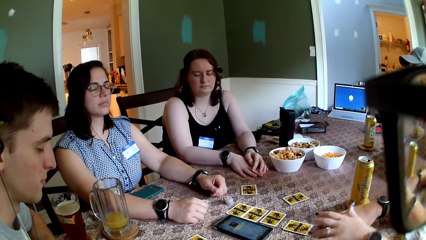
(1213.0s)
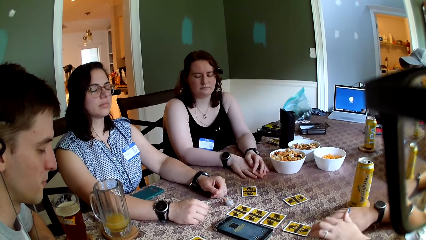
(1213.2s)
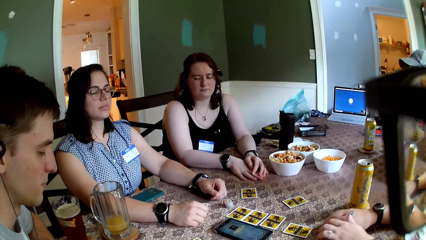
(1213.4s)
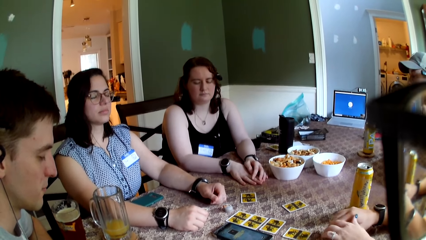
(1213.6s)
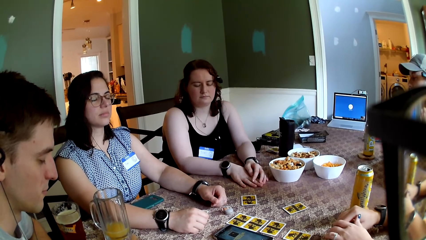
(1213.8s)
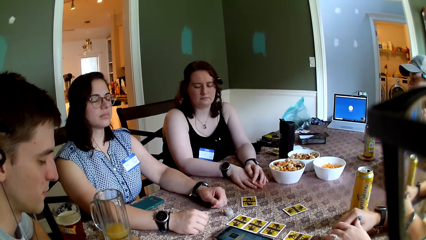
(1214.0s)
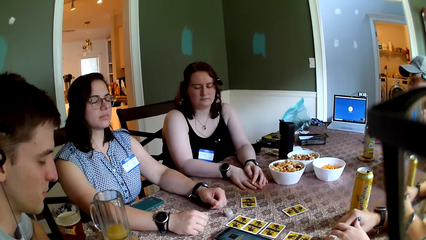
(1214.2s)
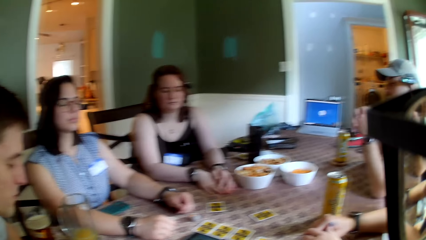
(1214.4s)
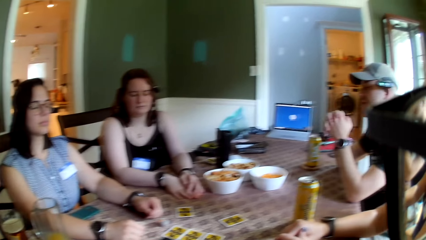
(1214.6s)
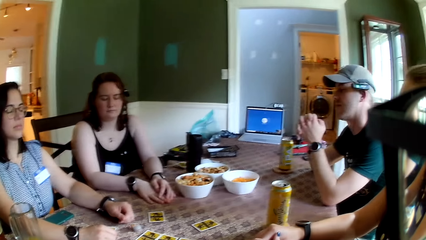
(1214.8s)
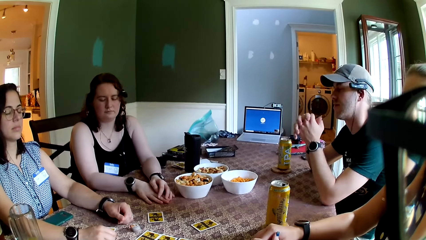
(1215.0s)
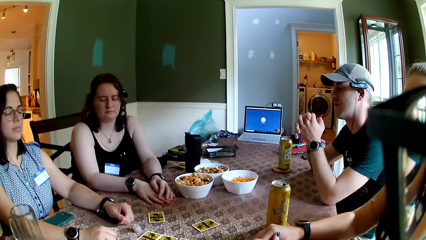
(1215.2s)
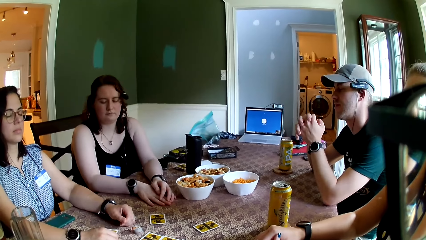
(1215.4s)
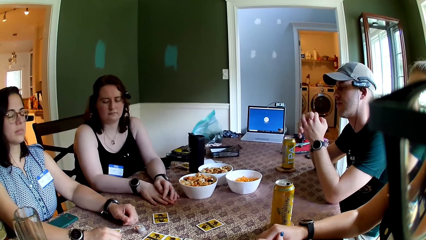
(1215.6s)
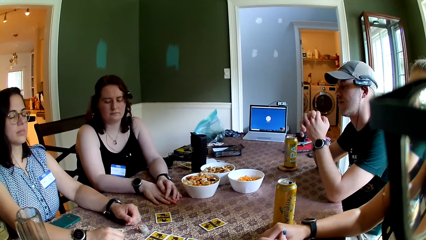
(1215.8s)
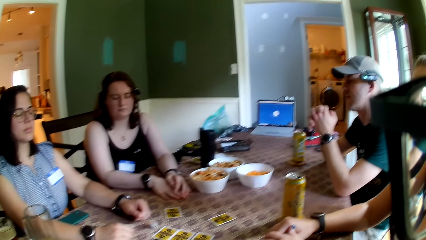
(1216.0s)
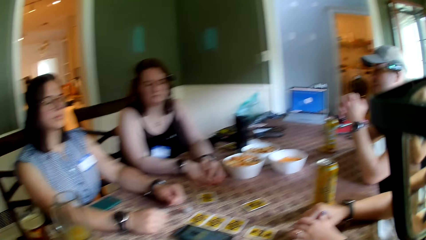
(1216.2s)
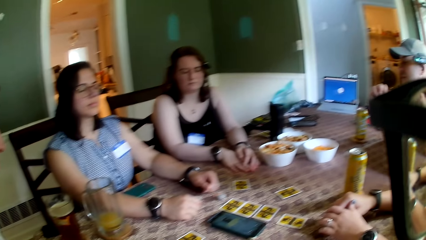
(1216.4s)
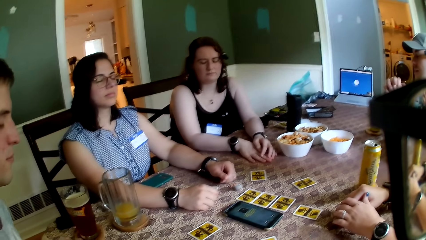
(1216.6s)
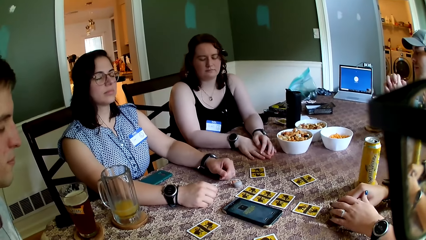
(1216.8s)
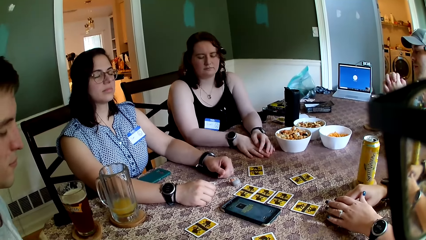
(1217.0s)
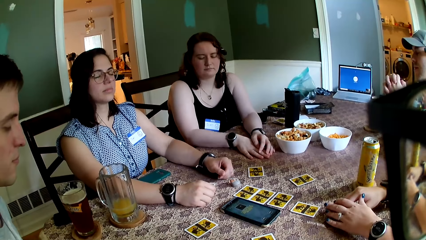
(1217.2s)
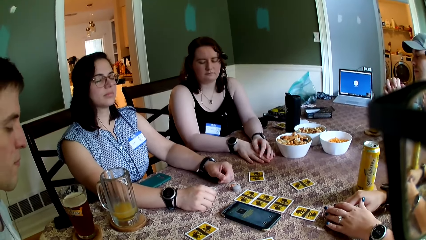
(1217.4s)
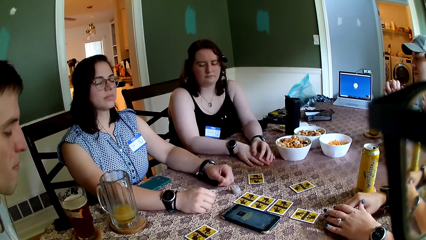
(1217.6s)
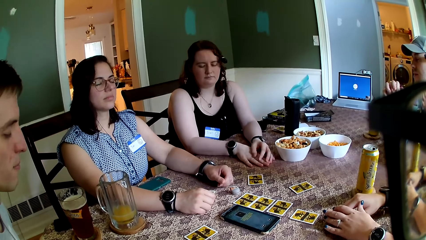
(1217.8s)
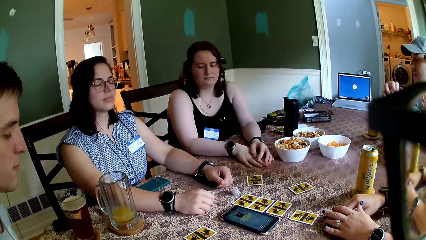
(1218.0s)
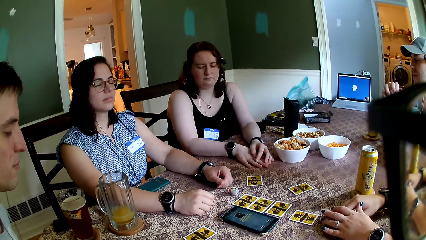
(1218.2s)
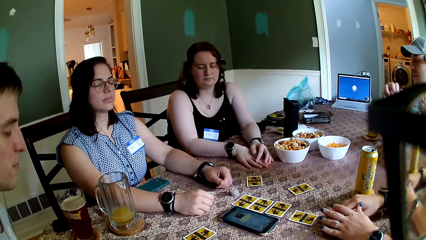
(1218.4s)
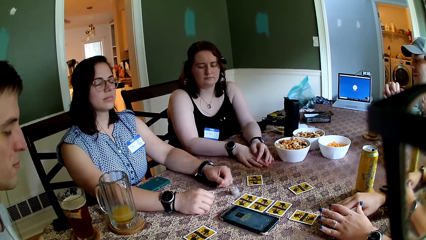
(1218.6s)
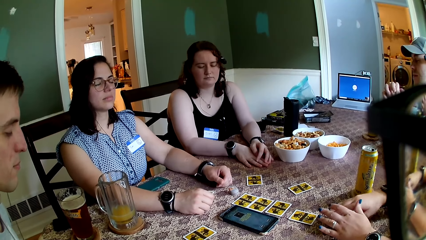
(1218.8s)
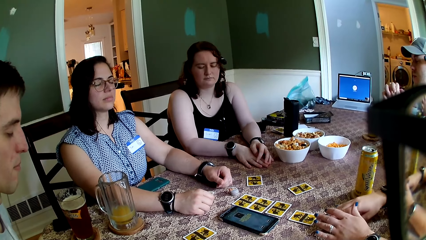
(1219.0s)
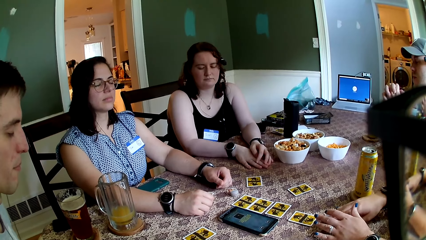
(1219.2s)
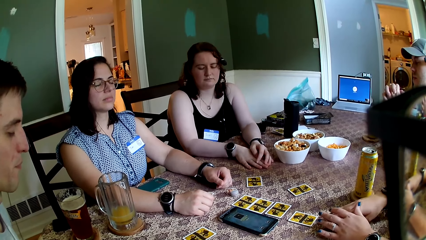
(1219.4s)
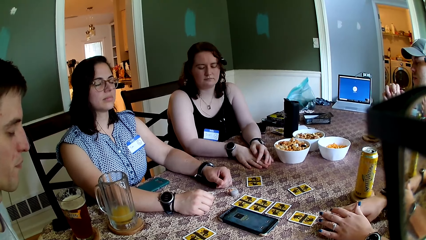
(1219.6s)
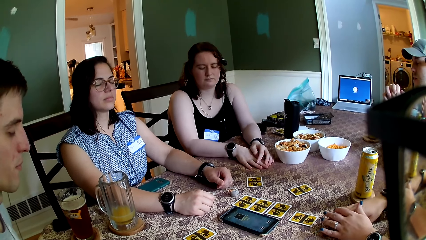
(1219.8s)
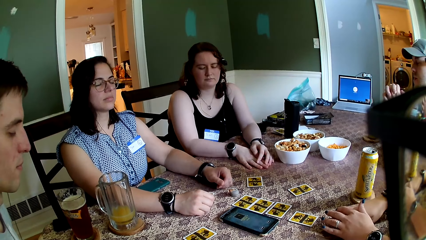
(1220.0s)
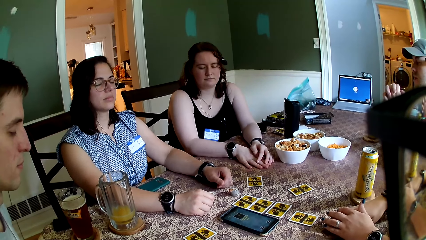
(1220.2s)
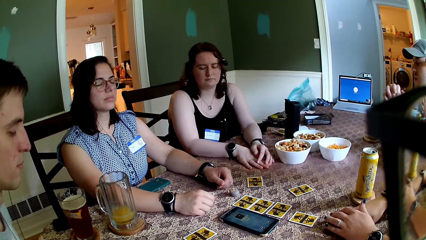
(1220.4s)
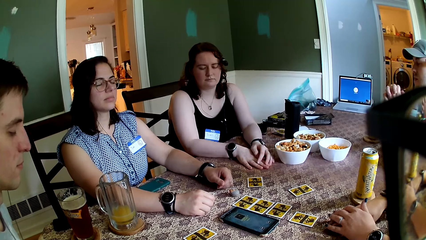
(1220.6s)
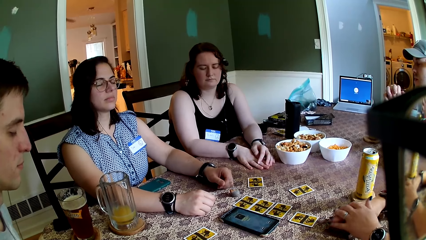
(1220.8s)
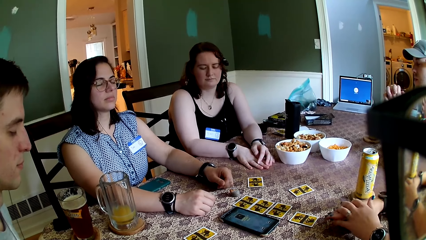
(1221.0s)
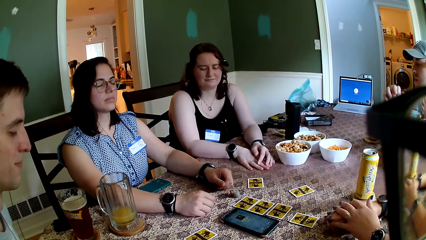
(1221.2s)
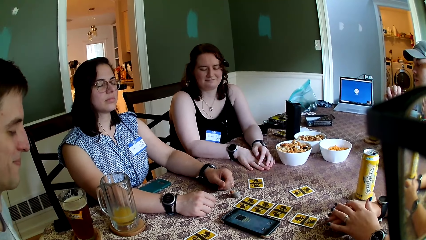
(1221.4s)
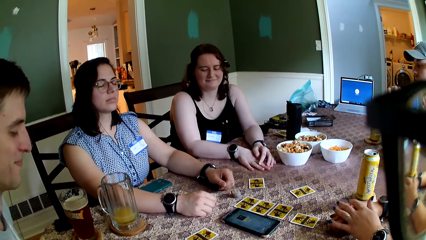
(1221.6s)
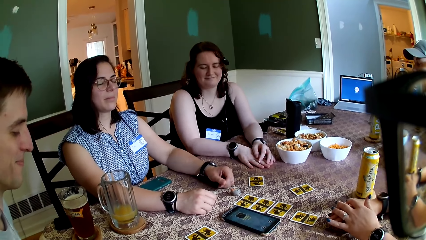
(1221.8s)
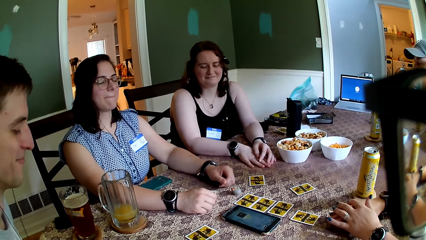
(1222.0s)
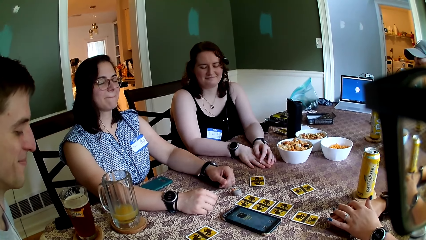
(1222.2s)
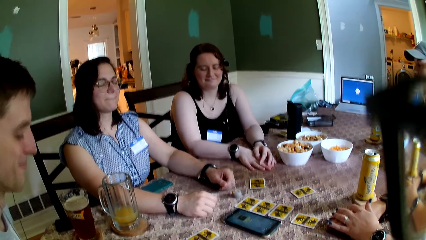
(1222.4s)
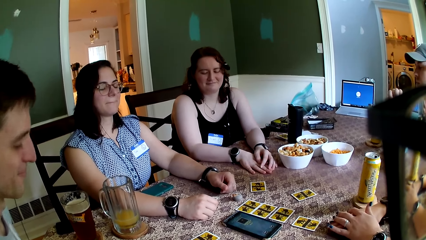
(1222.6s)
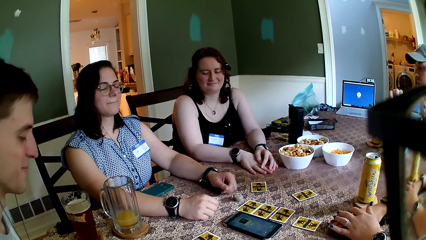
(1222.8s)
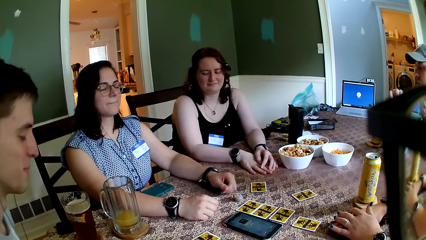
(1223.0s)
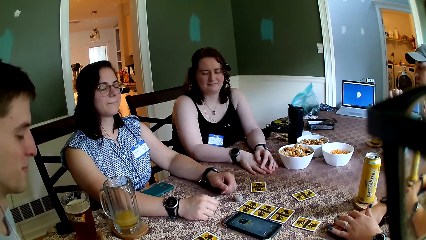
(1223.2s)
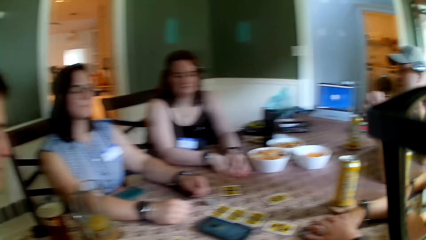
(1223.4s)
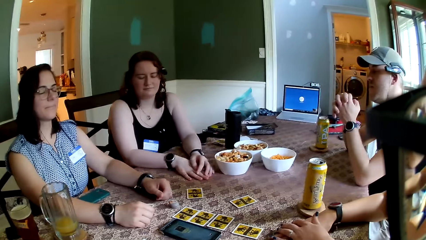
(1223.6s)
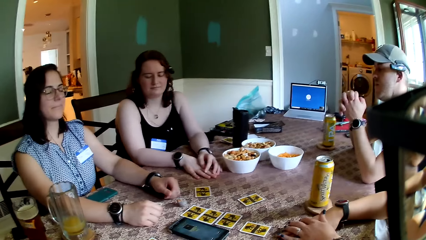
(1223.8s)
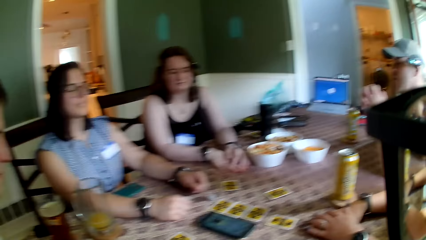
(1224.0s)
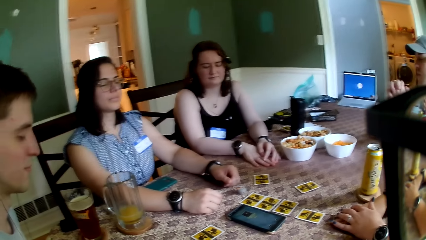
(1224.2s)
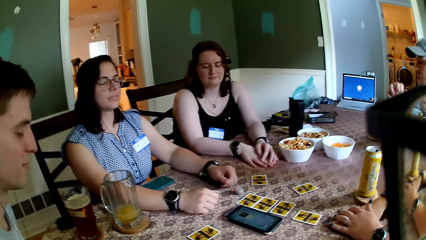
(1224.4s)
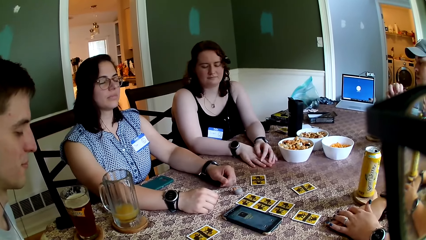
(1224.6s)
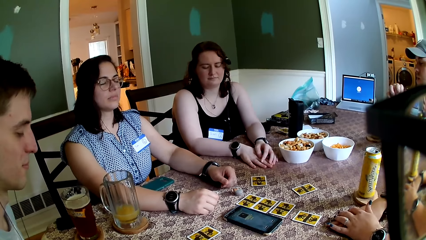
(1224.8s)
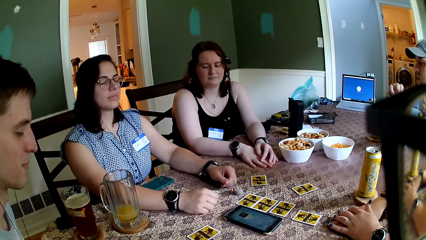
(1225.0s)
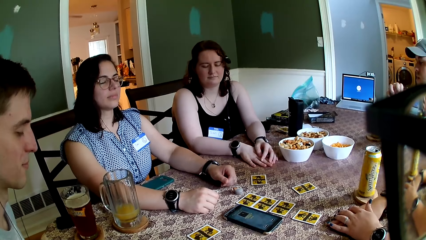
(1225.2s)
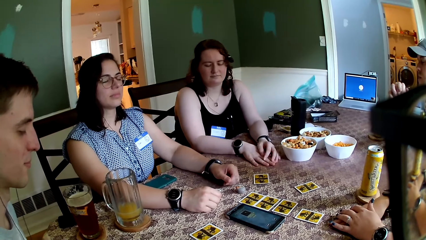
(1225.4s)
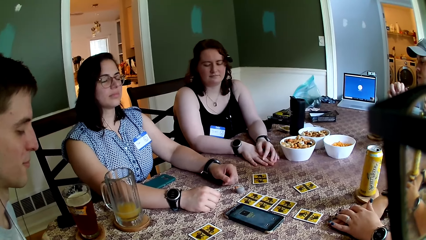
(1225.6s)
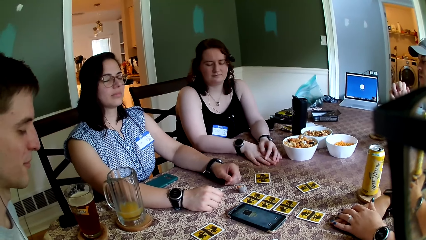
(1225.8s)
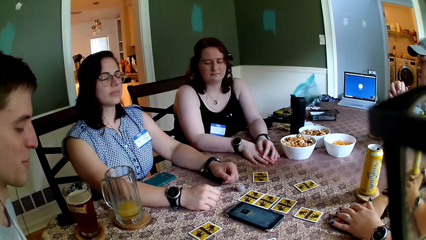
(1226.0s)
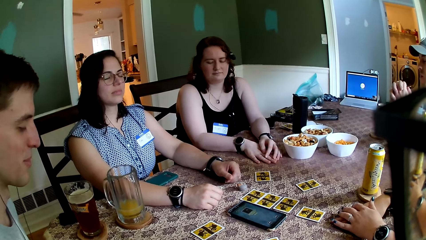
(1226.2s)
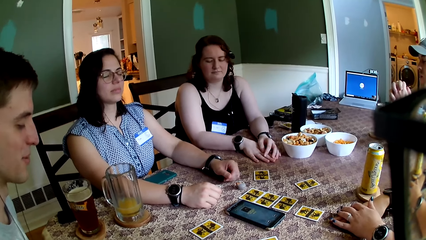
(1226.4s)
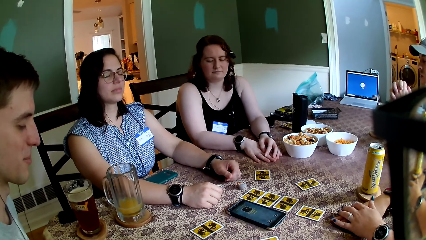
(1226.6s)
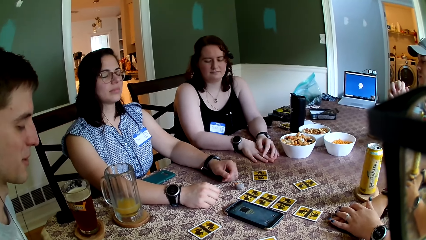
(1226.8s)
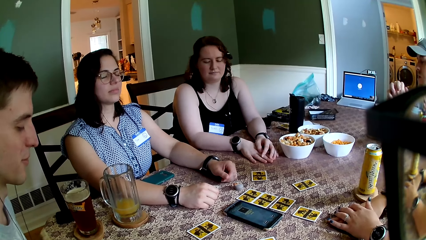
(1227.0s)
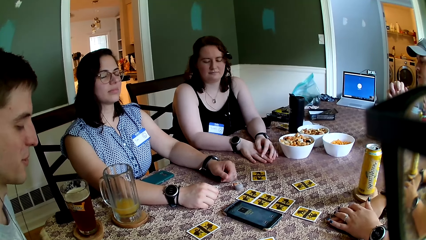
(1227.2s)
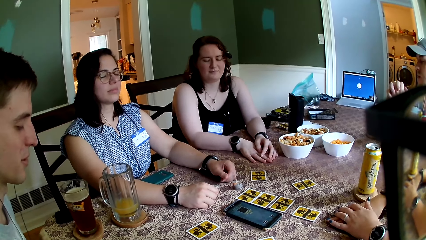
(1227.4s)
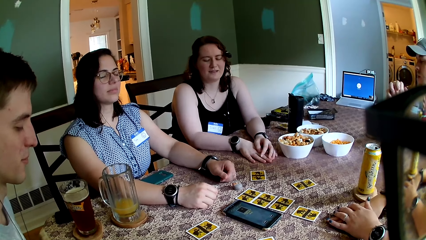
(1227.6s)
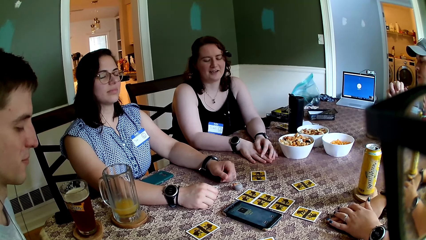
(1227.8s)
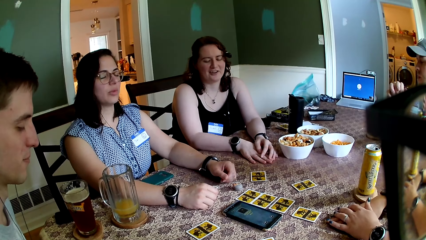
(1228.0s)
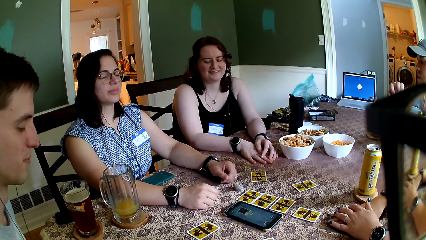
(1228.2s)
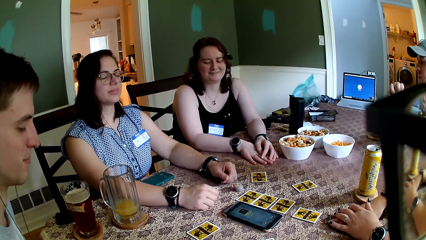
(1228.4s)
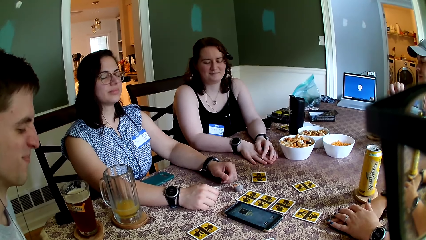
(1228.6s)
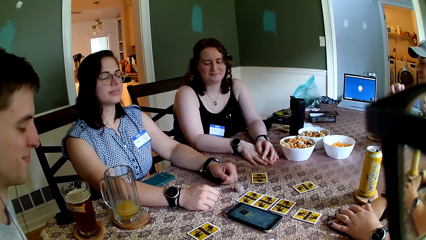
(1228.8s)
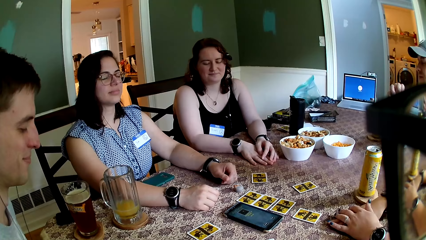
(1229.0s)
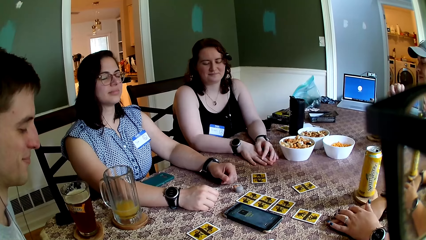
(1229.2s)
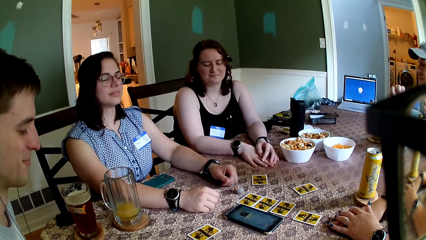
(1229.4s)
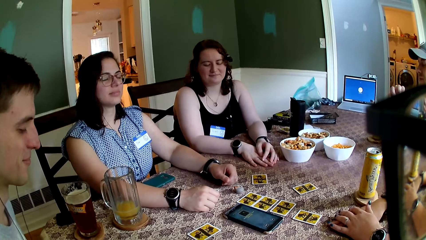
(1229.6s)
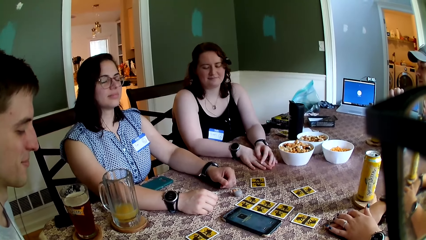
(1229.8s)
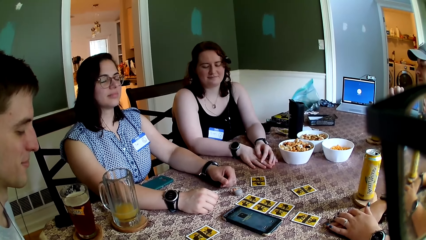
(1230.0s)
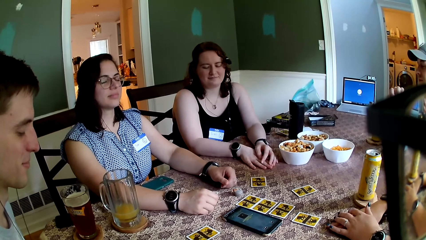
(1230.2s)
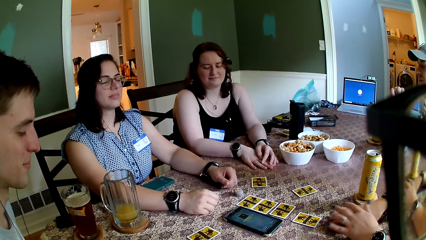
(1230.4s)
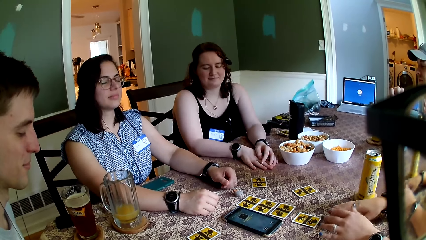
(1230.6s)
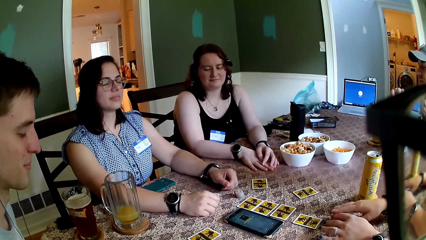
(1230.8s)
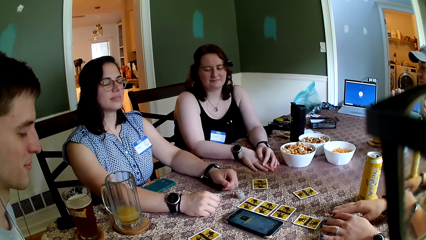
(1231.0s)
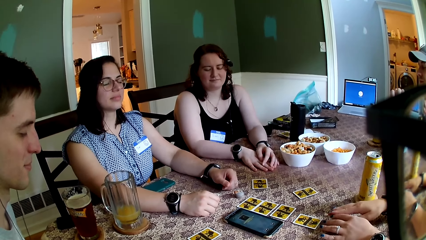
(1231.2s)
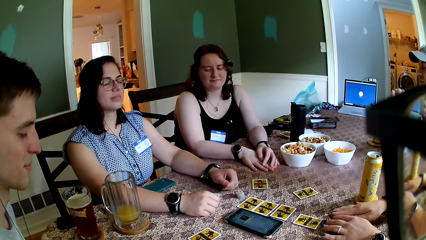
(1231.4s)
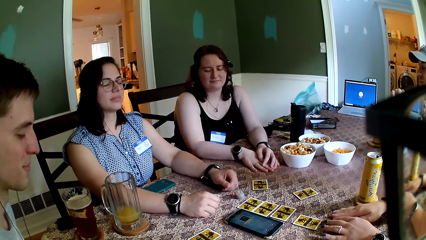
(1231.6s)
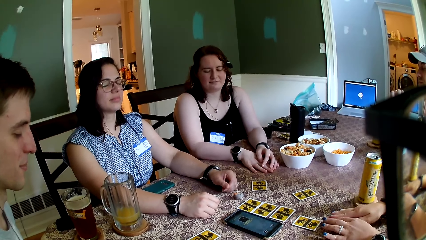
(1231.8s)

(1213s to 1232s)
A man speaks to a group of people at the table. The camera wearer speaks to a group of people at the table.
